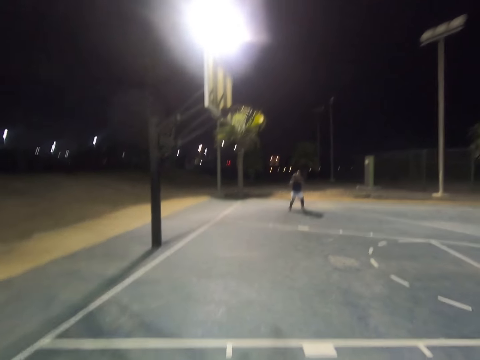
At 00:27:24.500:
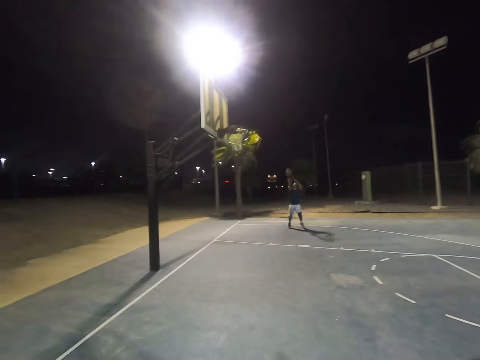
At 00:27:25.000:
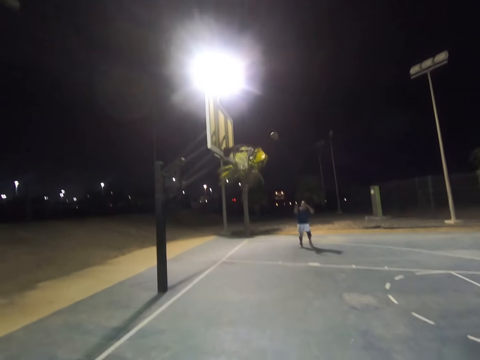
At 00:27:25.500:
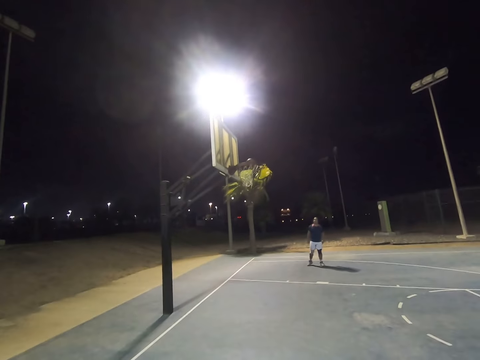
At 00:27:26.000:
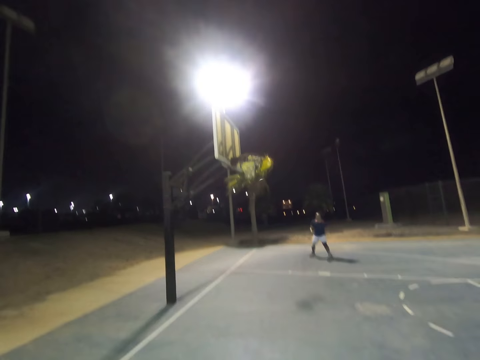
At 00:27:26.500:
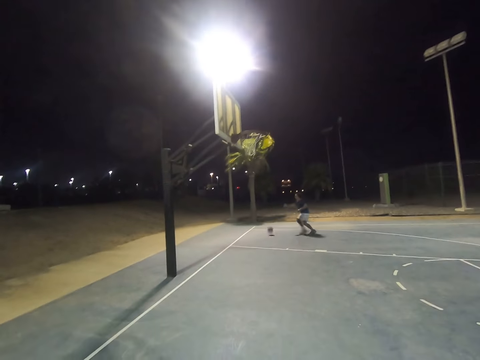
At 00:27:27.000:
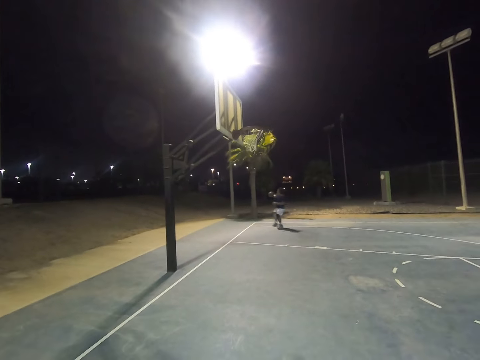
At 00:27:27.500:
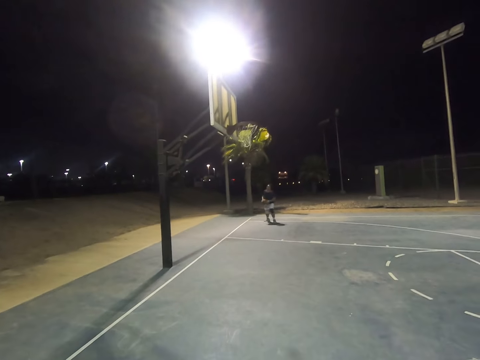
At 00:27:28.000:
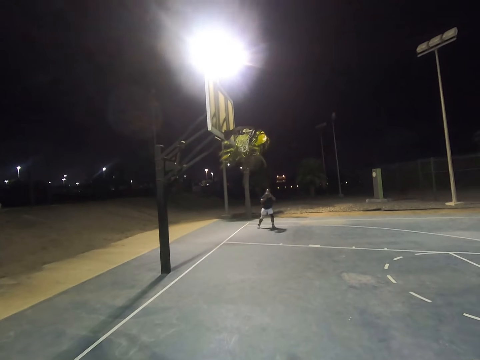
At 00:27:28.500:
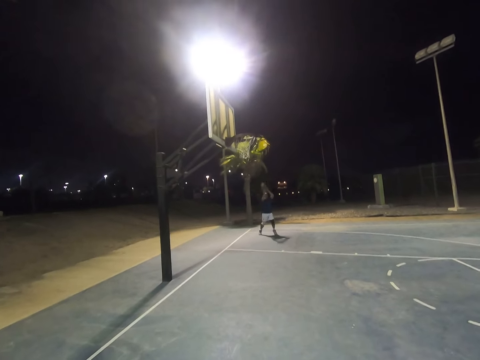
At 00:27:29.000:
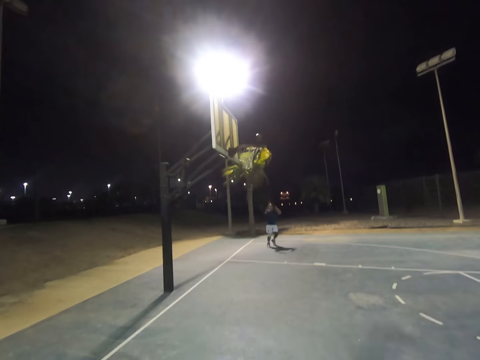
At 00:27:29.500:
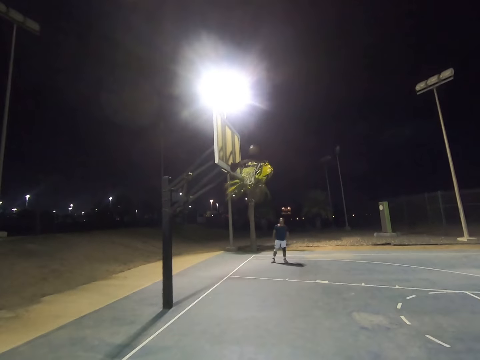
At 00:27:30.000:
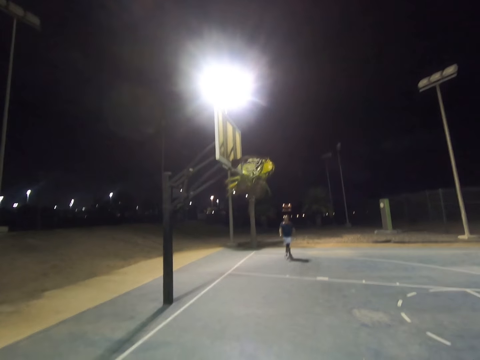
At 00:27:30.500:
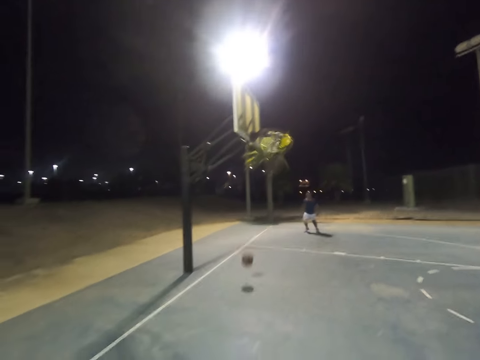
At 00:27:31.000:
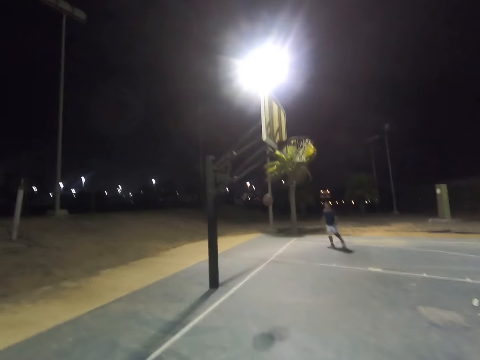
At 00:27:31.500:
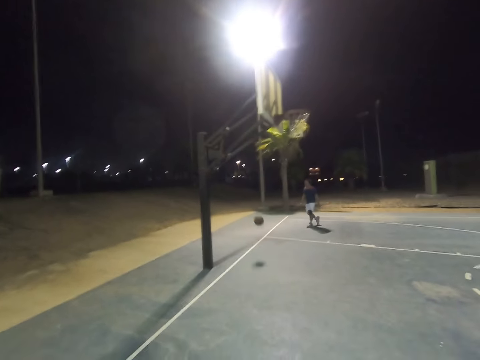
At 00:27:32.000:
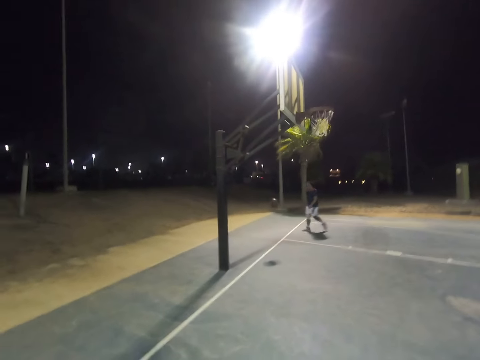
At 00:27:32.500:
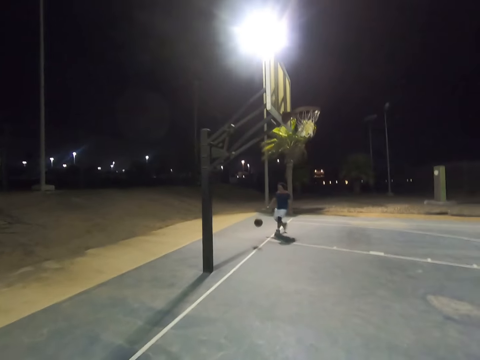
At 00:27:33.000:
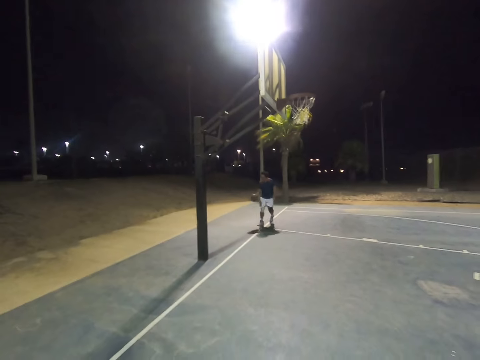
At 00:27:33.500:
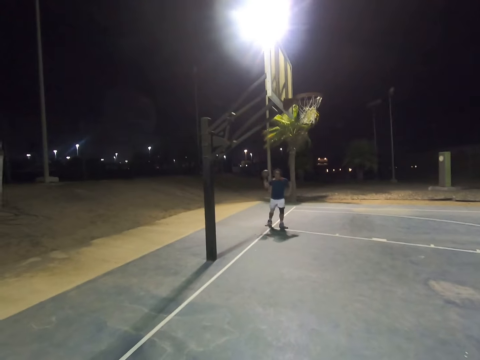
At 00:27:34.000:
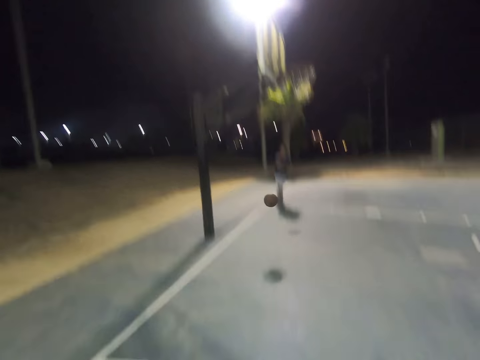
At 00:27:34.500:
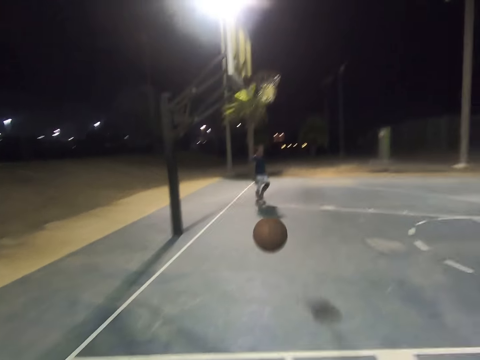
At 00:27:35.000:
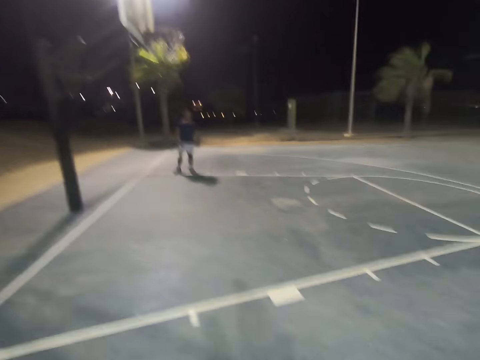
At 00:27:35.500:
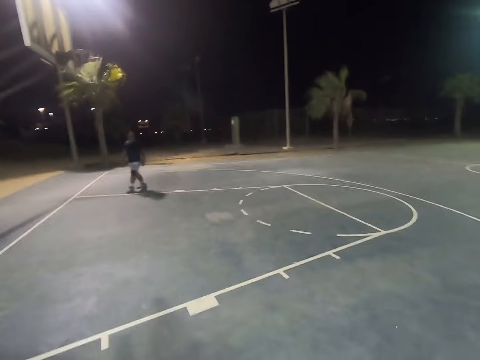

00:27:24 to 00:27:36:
A man throws the basketball at the basket. The man catches the basketball, throws the basketball at the basket, walks towards the basketball, catches the basketball and throws the basketball at the camera wearer.

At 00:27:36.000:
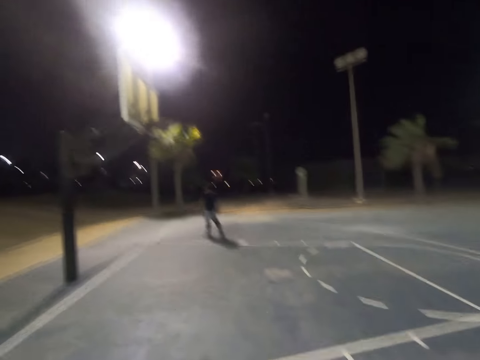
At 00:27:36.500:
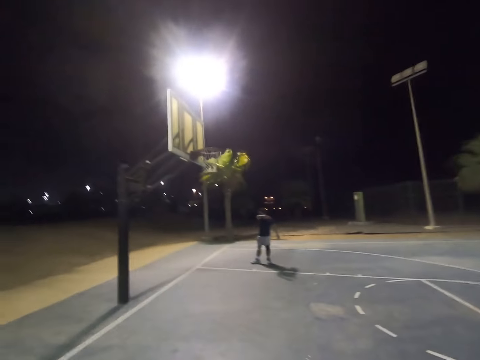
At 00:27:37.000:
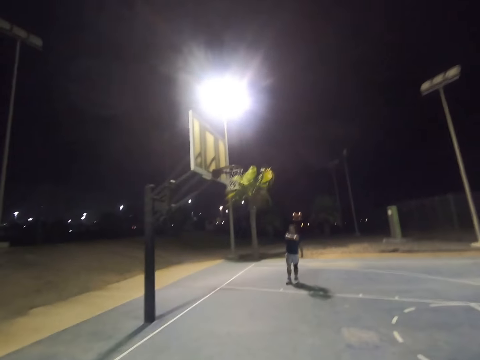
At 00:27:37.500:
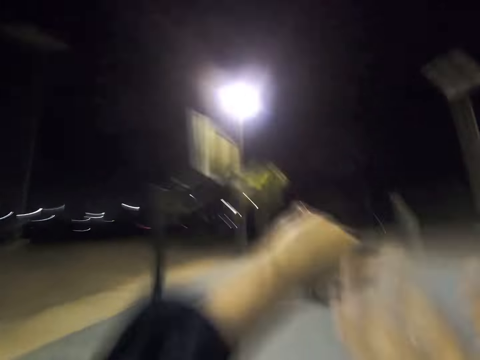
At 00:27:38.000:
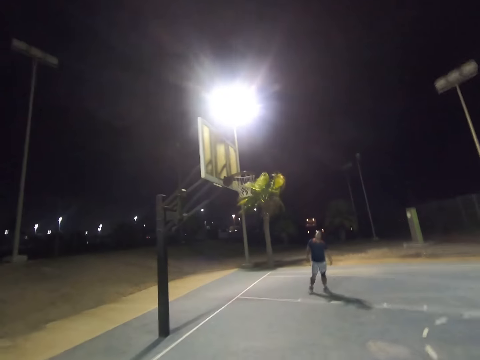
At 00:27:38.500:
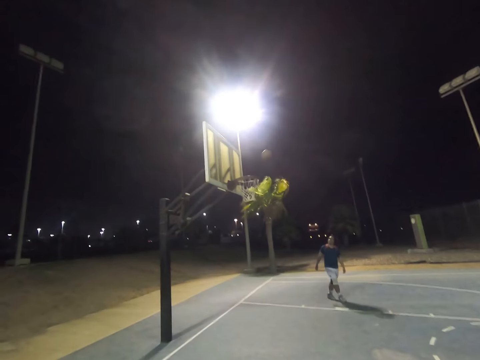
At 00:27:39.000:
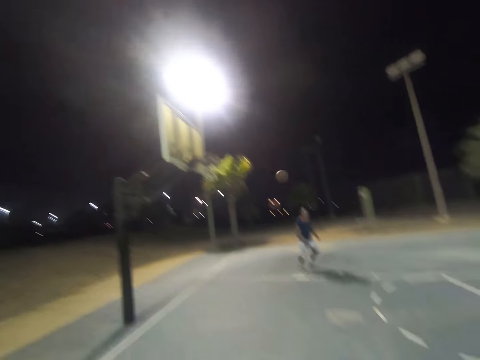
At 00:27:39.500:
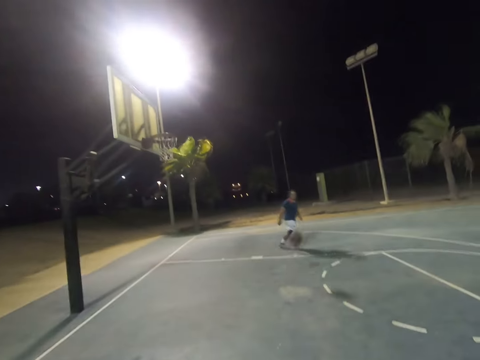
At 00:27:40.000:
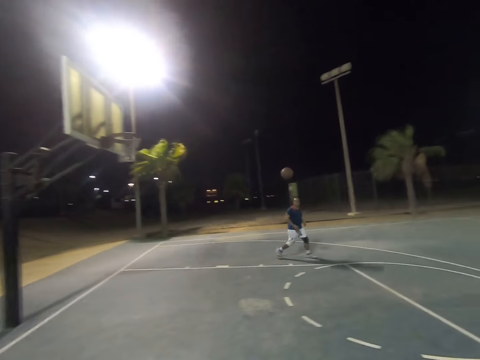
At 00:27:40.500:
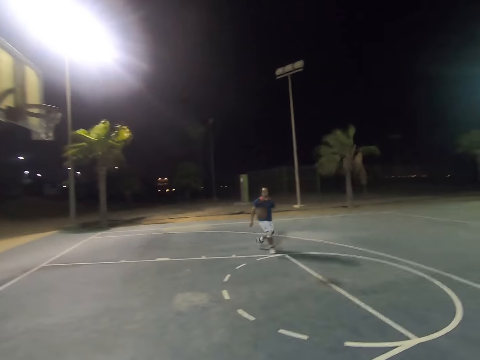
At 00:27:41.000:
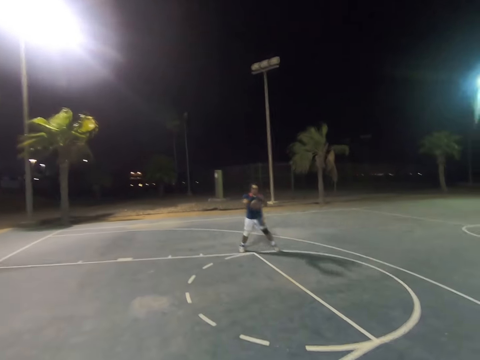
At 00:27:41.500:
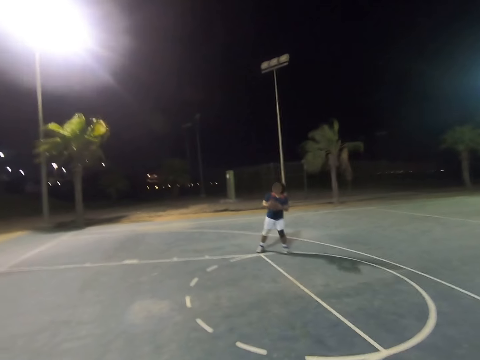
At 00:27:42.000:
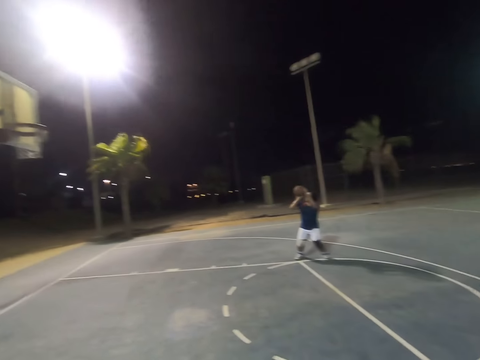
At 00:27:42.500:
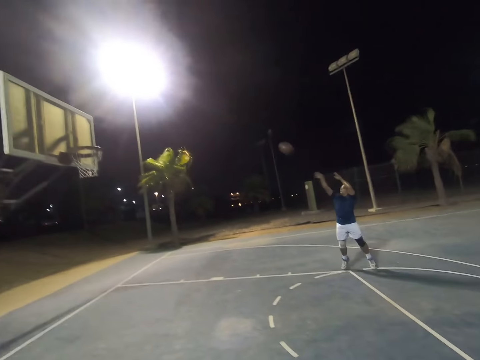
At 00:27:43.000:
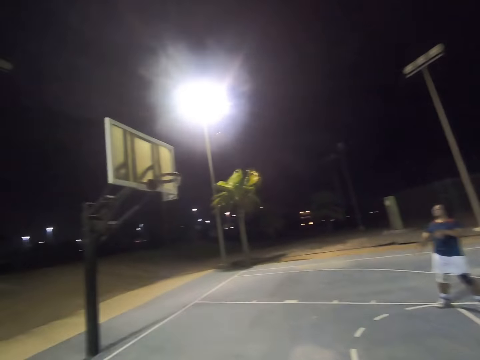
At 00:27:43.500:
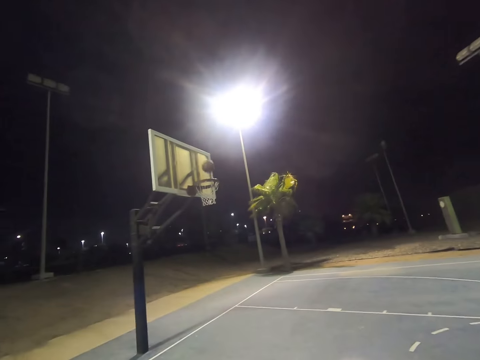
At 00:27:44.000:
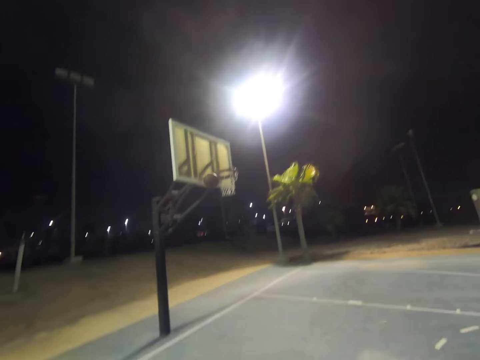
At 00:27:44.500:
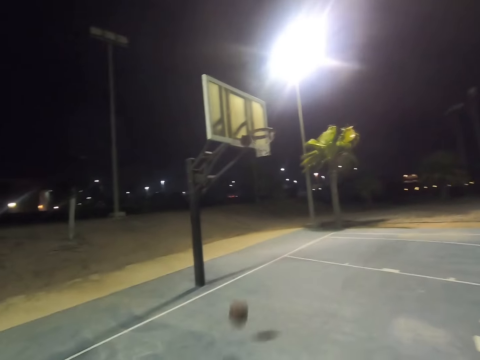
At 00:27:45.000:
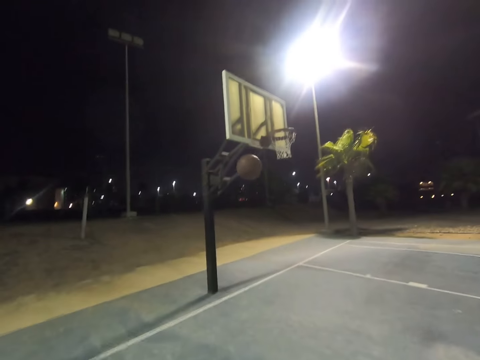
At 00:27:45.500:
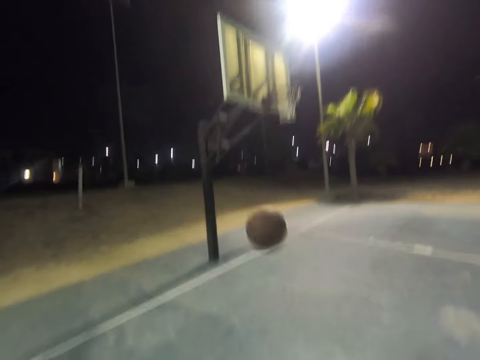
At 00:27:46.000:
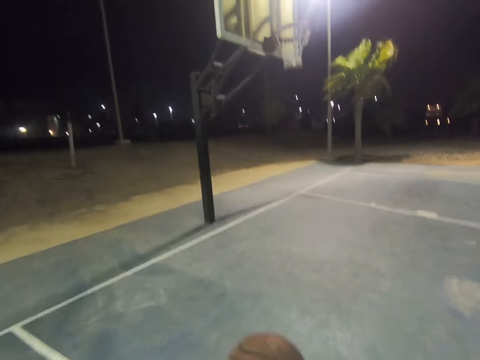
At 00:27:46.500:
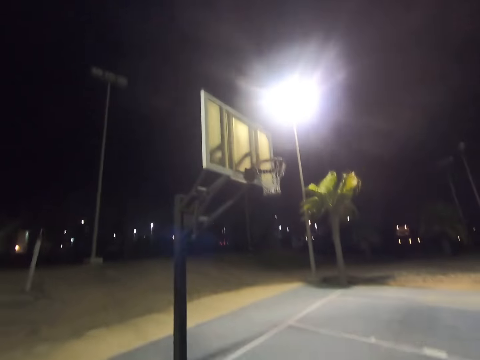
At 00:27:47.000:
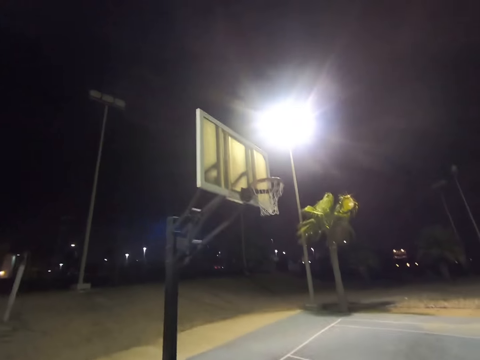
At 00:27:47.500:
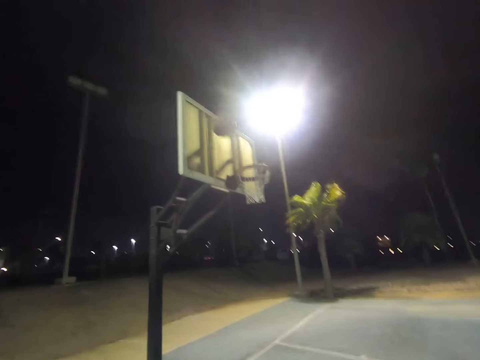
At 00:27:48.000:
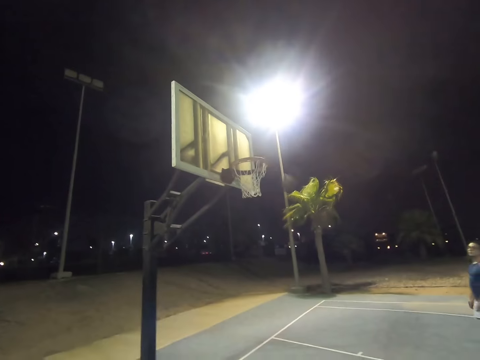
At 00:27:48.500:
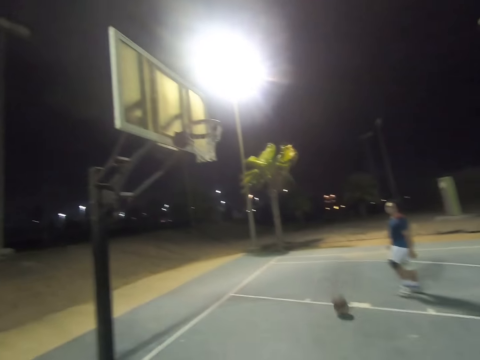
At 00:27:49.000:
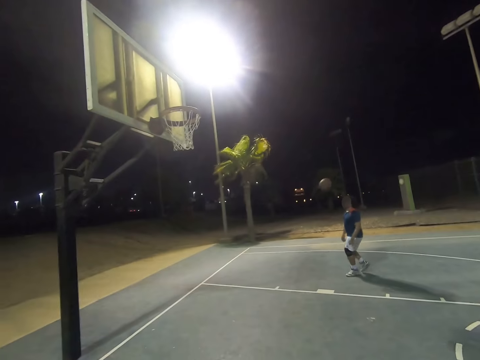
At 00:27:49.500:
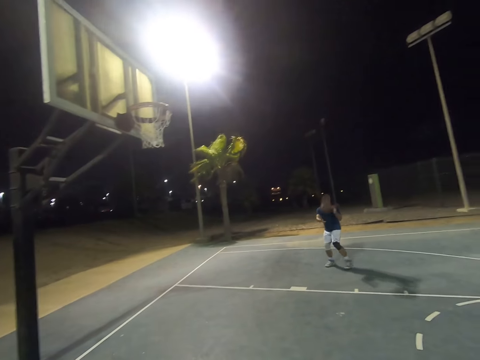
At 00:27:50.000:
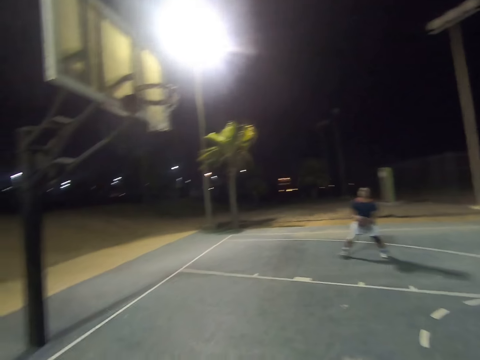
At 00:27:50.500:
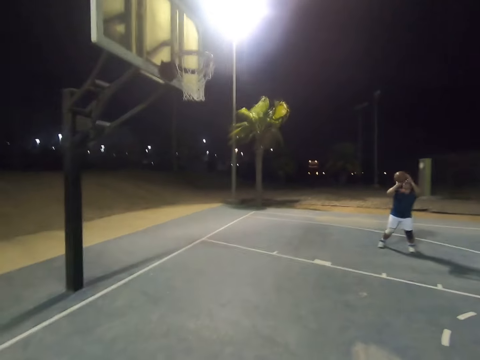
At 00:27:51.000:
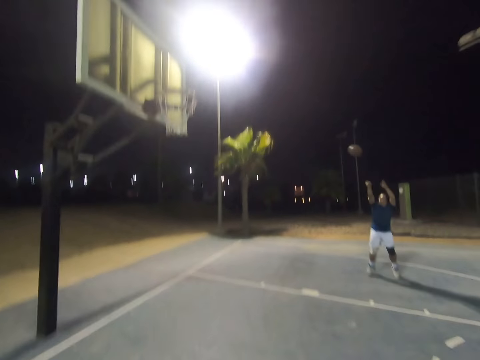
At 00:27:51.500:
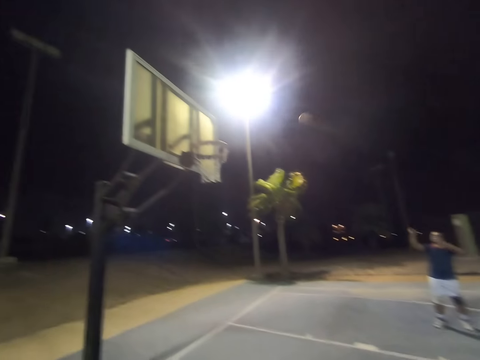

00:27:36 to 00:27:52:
The camera wearer catches the basketball and throws the basketball at the basket. A man runs towards the basketball, catches the basketball and throws the basketball at the basket. The camera wearer catches the basketball and throws the basketball at the basket. The man catches the basketball and throws the basketball at the basket.
